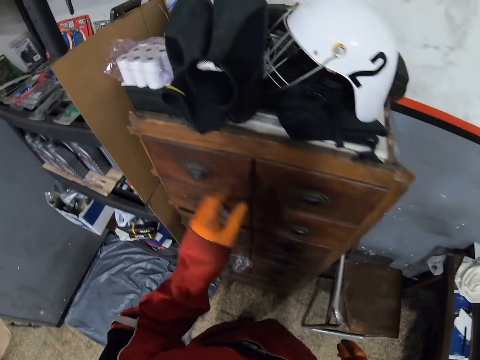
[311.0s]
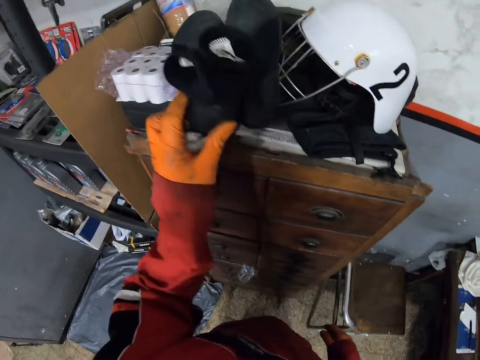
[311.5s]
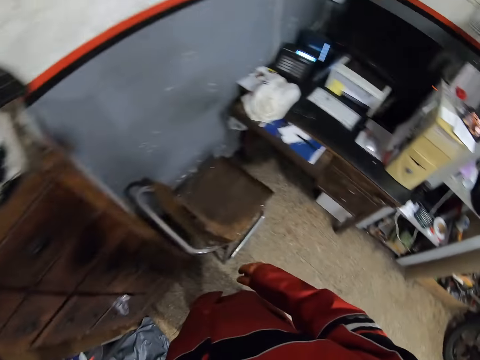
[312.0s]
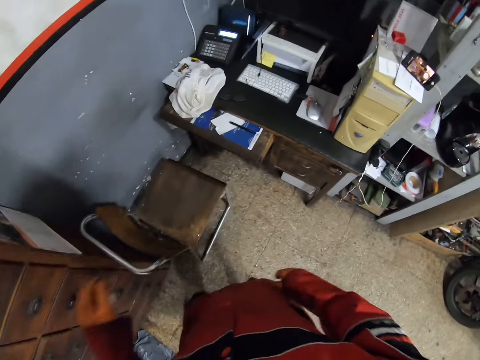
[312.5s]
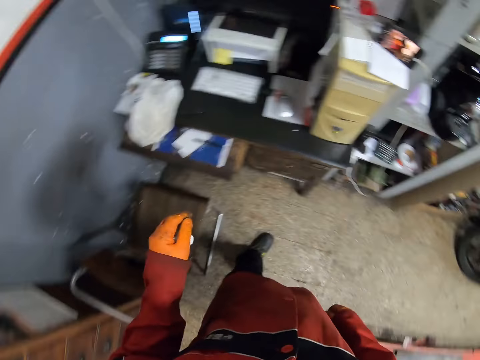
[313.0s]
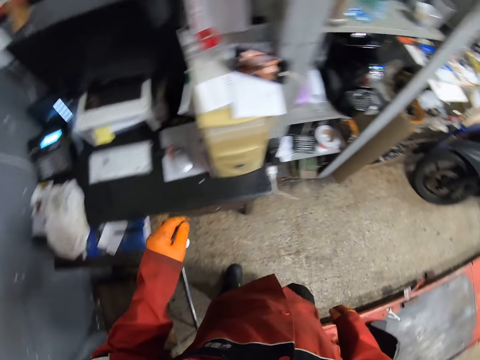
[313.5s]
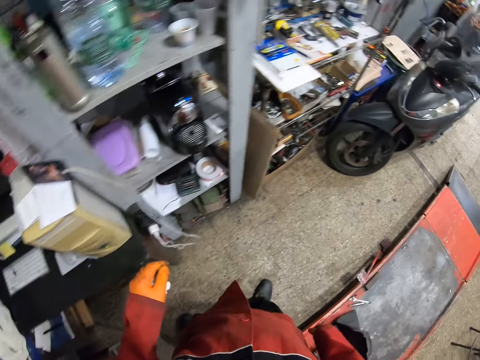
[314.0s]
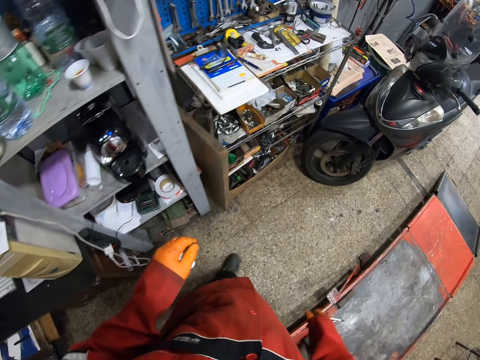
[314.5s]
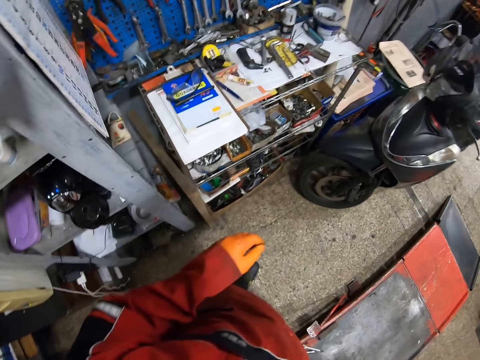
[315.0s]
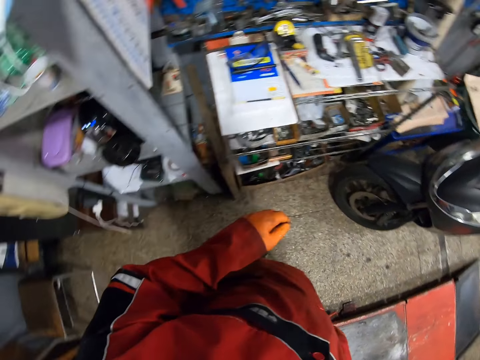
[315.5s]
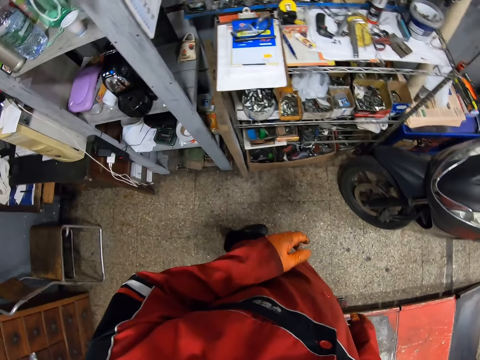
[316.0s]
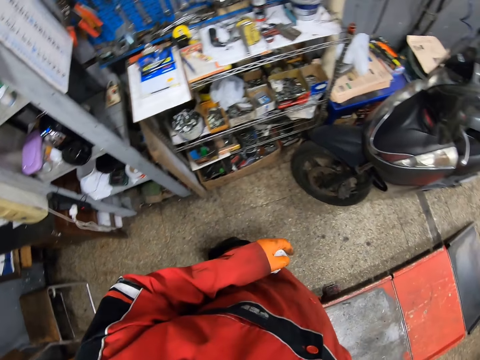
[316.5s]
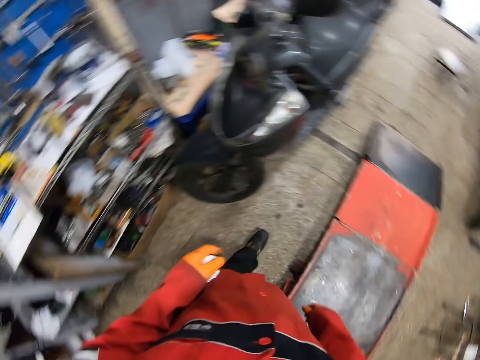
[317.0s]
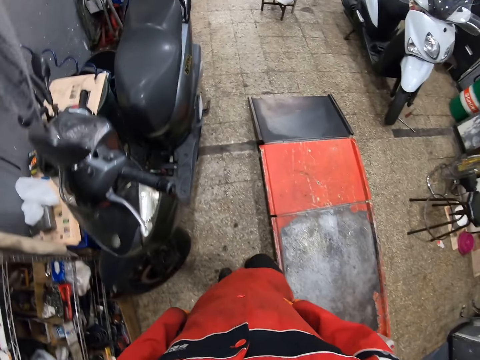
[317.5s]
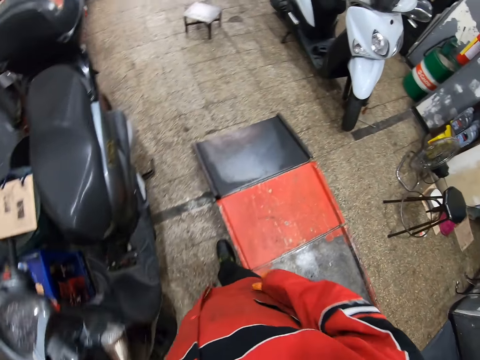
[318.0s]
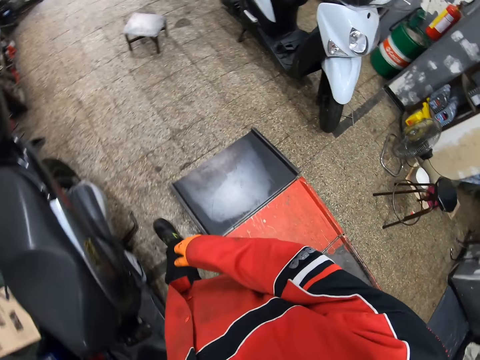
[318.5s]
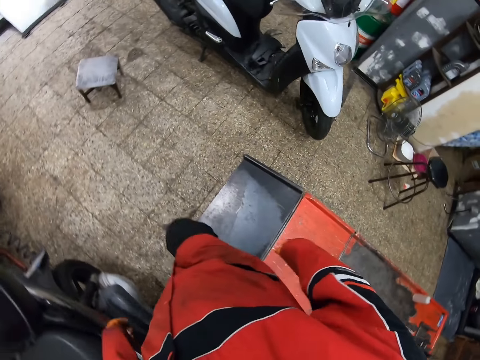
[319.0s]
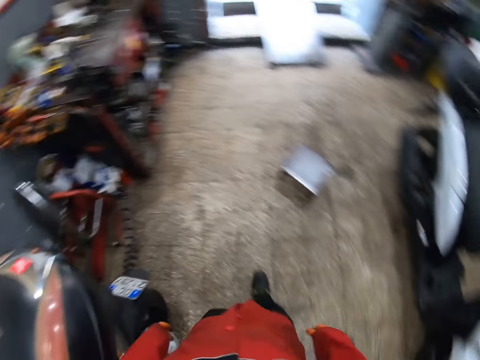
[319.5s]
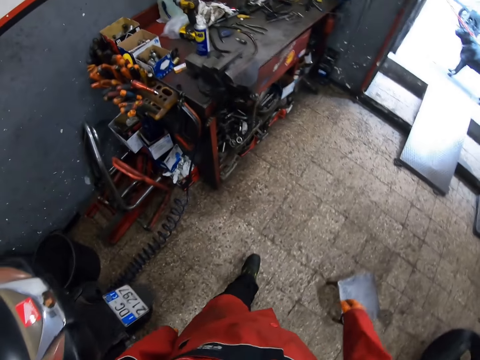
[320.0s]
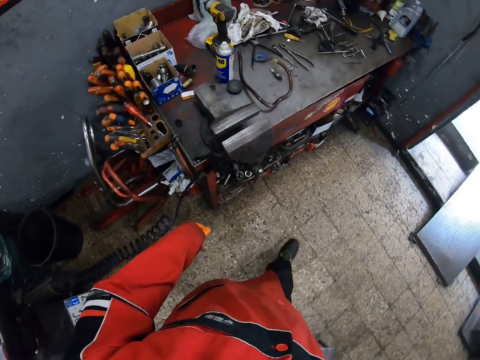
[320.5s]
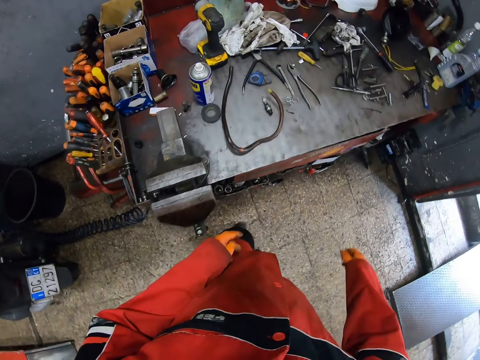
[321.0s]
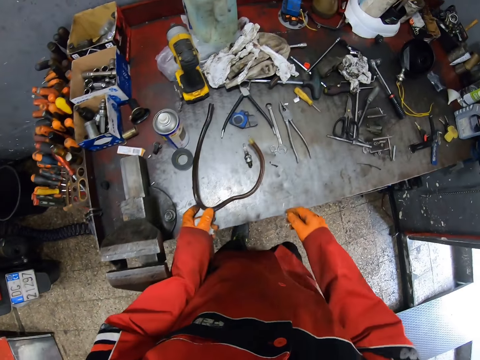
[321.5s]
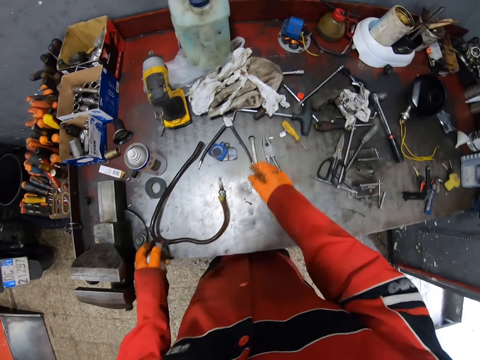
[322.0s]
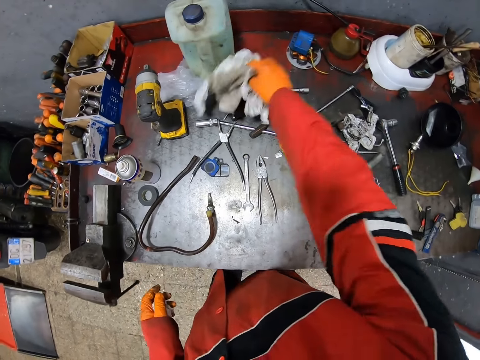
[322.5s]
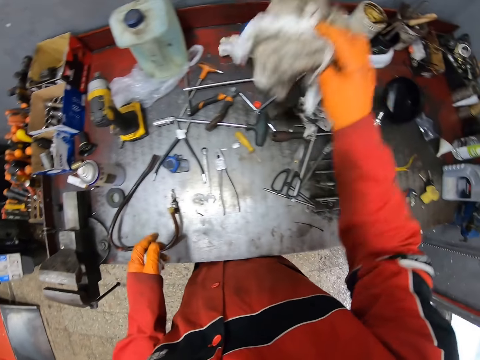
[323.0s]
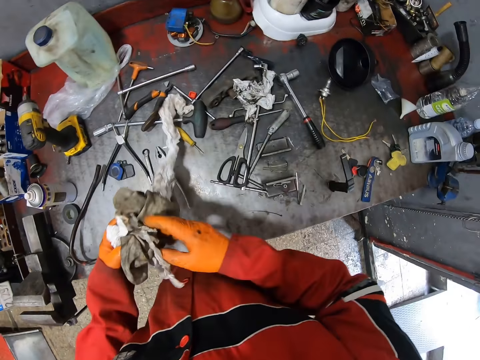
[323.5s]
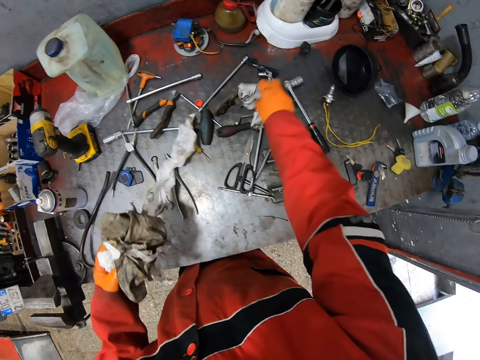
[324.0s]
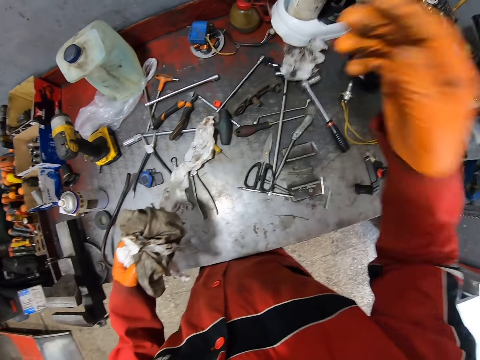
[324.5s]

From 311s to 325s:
The camera wearer adjusts a pair of boots on a wardrobe with his left hand. He picks up some rags on a table with his right hand. He lifts a piece of cloth.
